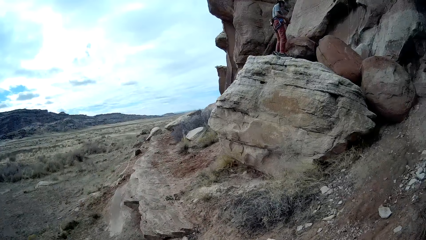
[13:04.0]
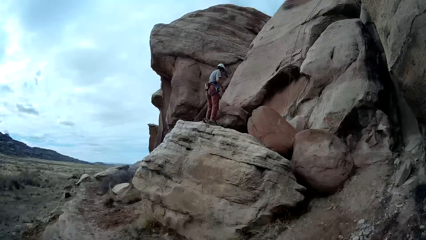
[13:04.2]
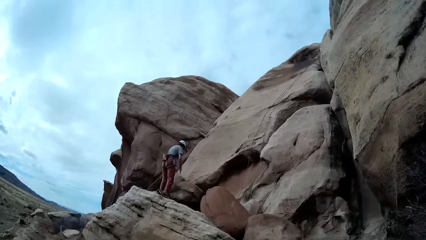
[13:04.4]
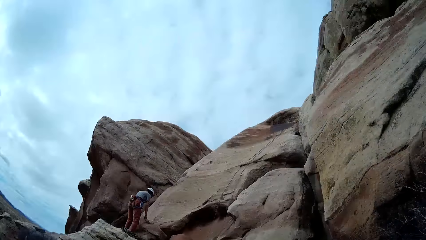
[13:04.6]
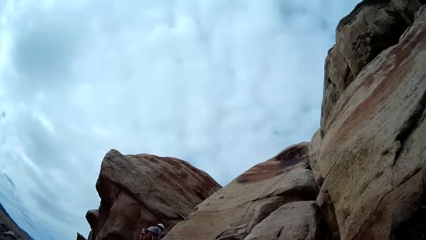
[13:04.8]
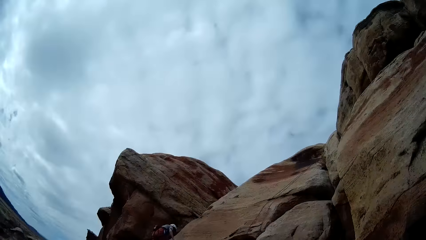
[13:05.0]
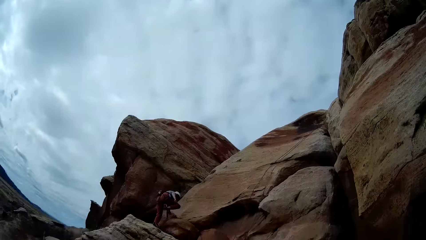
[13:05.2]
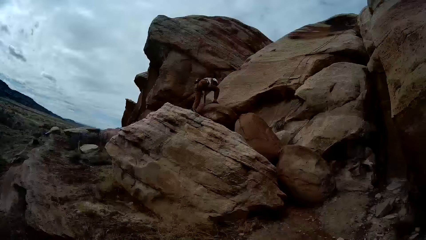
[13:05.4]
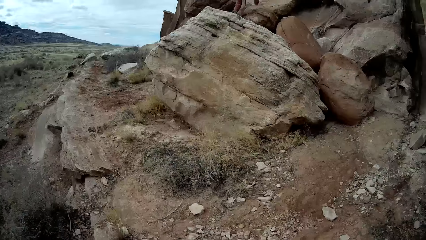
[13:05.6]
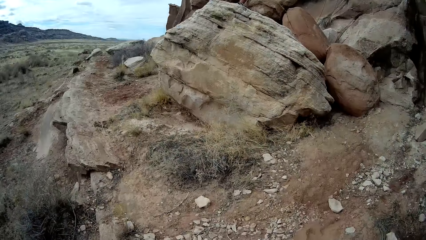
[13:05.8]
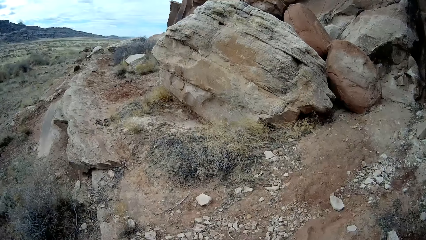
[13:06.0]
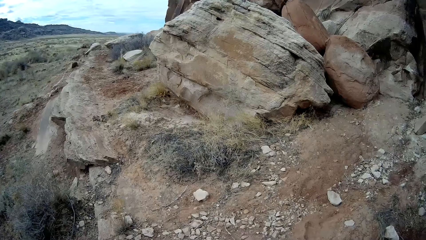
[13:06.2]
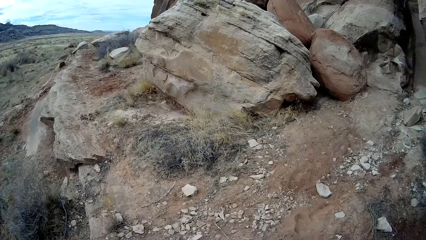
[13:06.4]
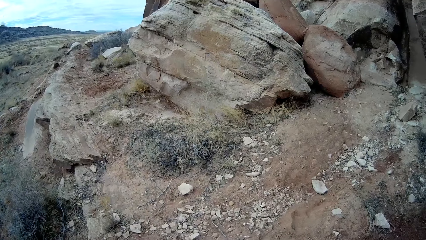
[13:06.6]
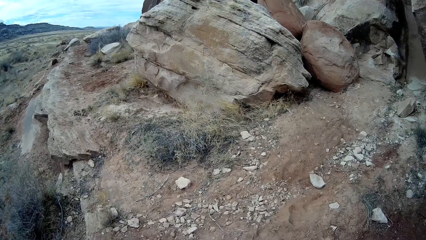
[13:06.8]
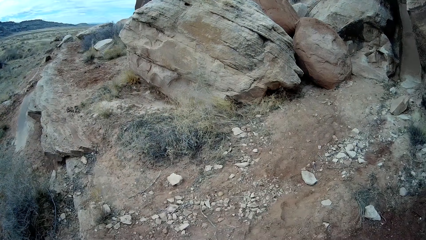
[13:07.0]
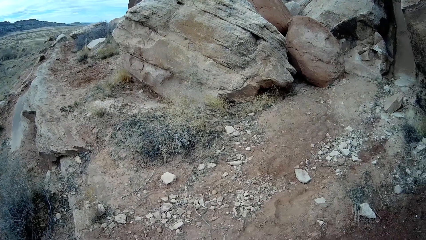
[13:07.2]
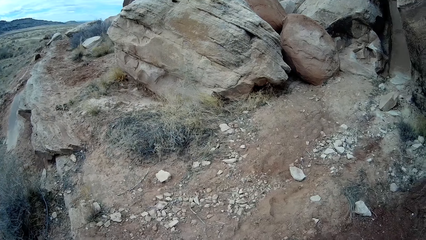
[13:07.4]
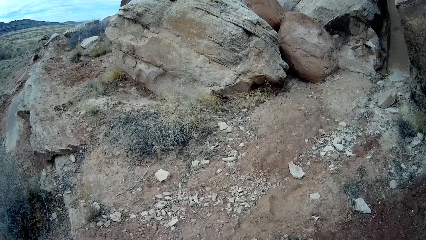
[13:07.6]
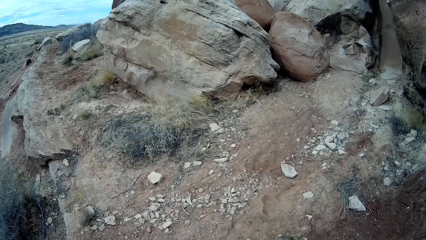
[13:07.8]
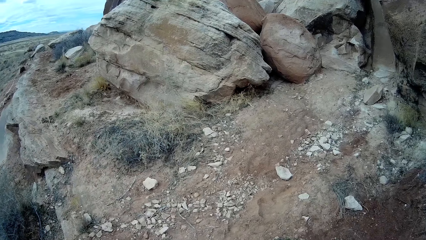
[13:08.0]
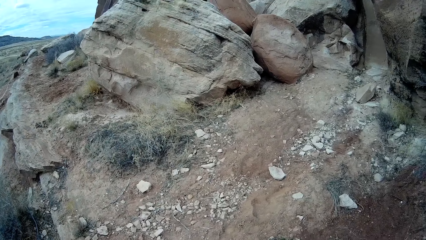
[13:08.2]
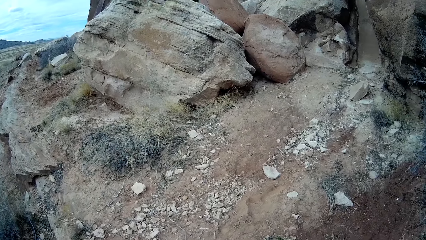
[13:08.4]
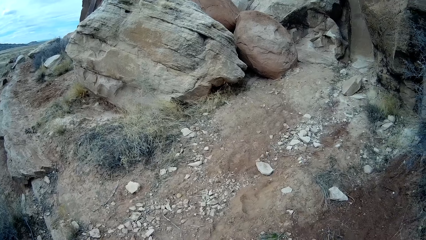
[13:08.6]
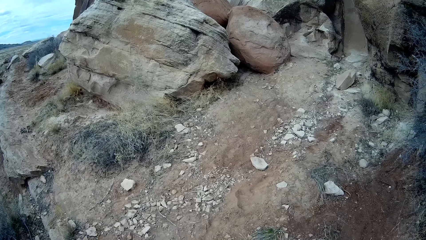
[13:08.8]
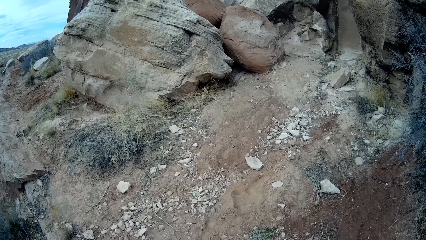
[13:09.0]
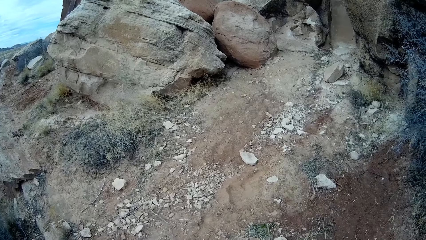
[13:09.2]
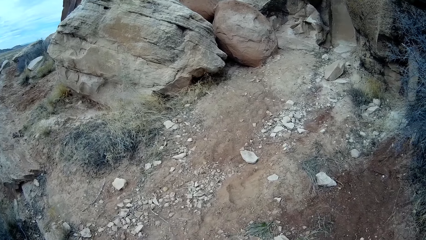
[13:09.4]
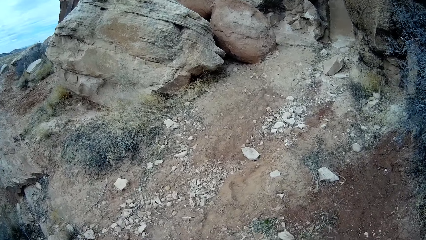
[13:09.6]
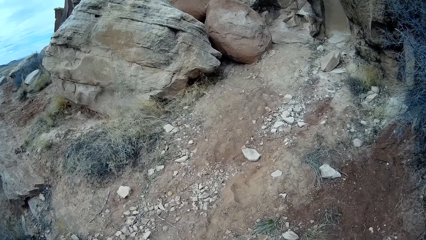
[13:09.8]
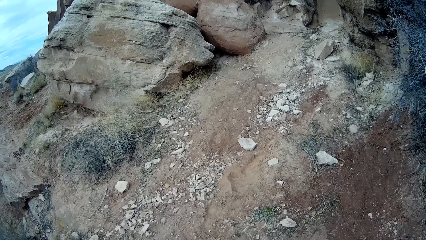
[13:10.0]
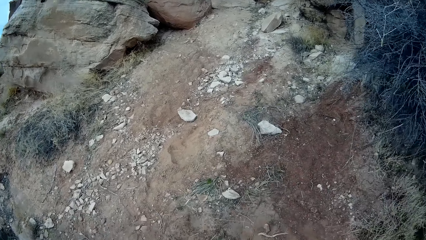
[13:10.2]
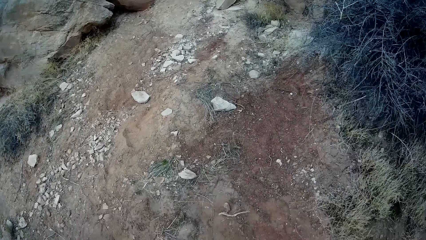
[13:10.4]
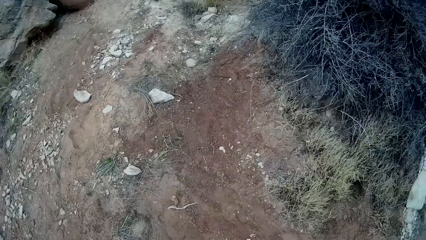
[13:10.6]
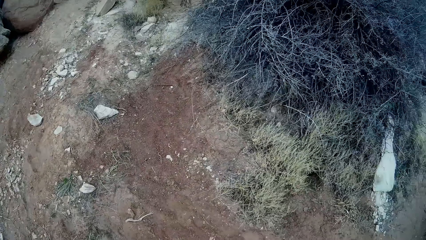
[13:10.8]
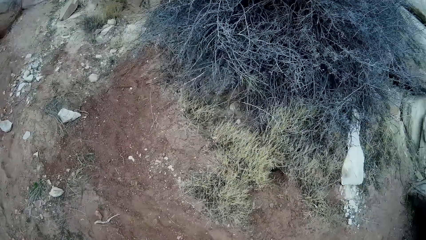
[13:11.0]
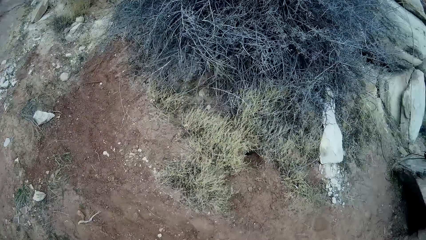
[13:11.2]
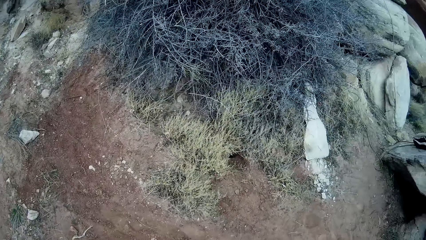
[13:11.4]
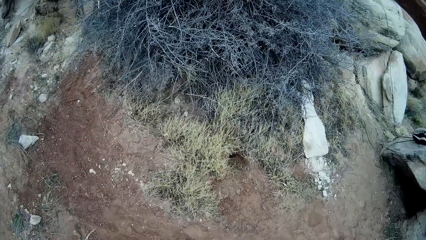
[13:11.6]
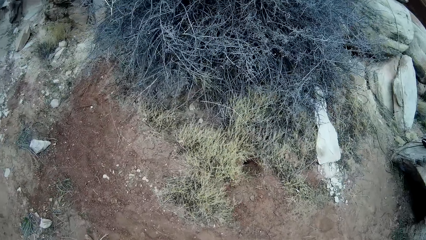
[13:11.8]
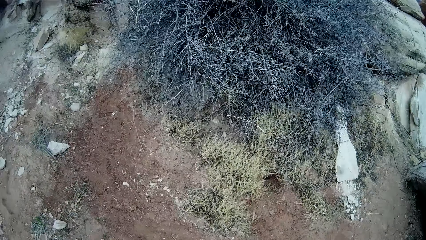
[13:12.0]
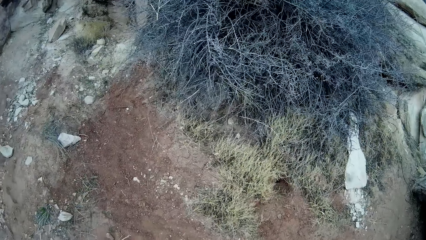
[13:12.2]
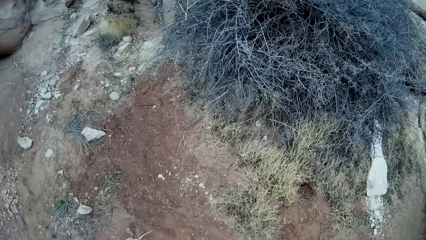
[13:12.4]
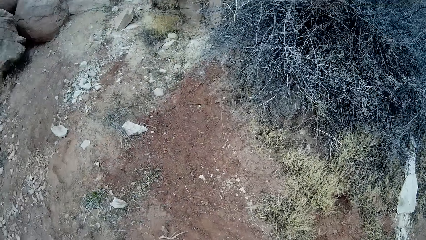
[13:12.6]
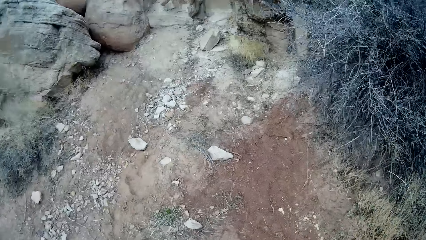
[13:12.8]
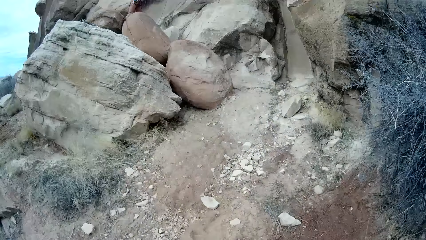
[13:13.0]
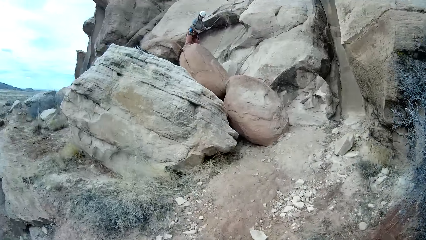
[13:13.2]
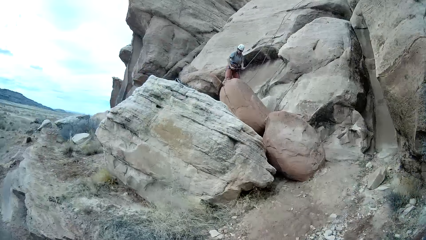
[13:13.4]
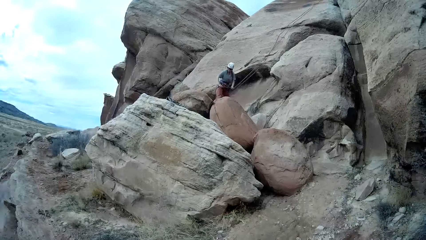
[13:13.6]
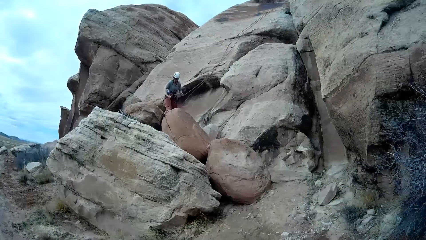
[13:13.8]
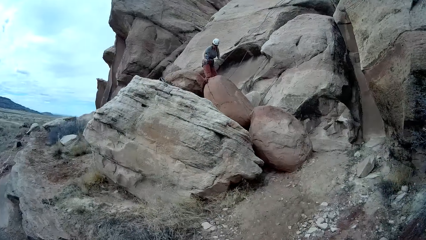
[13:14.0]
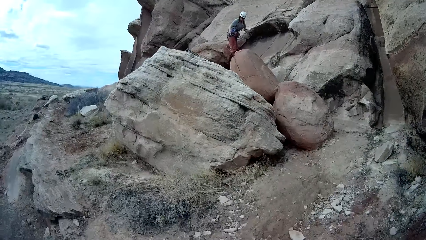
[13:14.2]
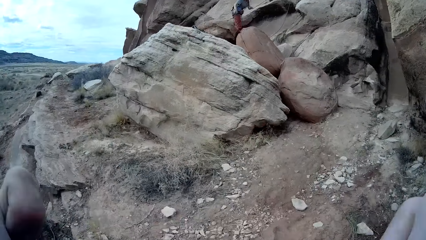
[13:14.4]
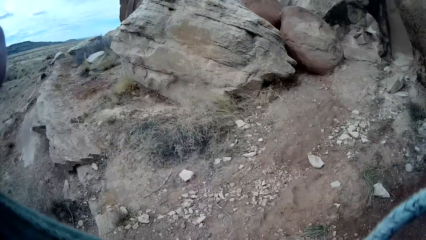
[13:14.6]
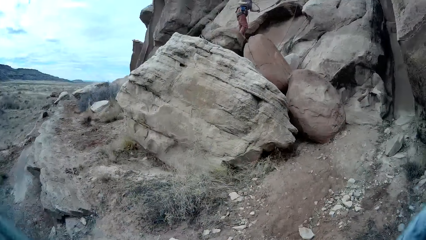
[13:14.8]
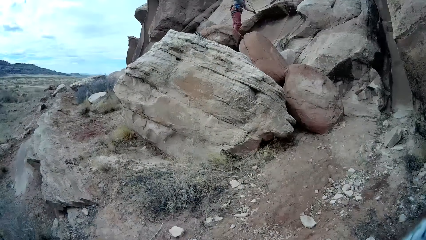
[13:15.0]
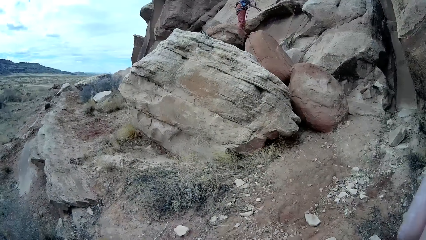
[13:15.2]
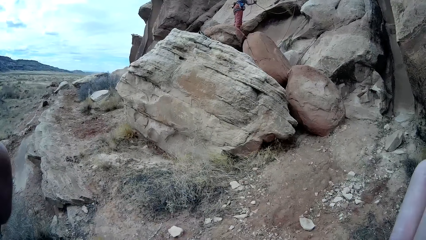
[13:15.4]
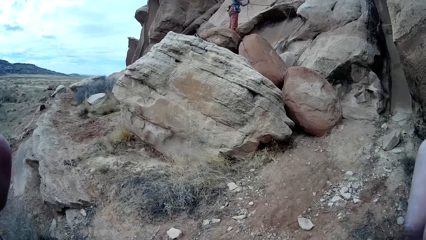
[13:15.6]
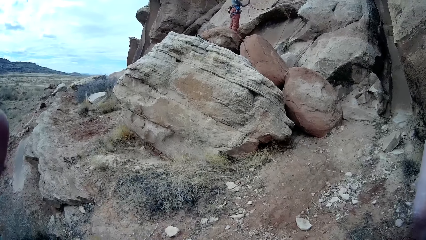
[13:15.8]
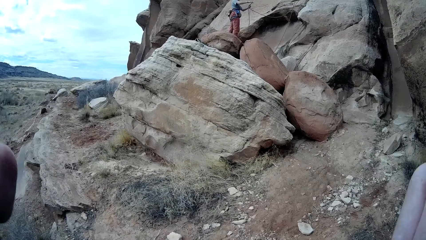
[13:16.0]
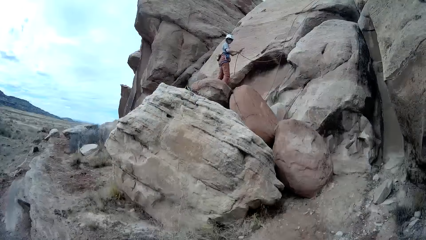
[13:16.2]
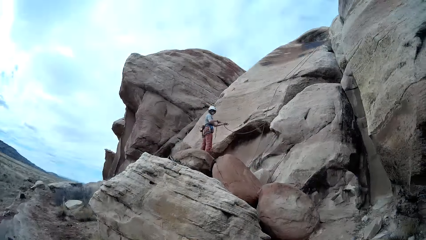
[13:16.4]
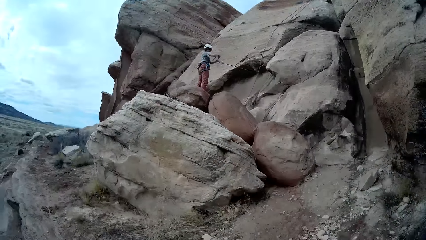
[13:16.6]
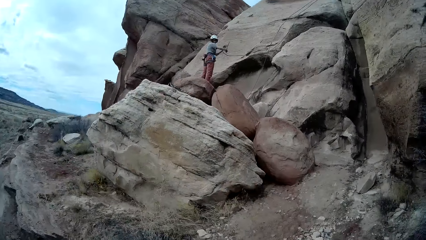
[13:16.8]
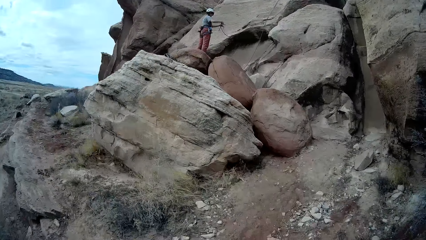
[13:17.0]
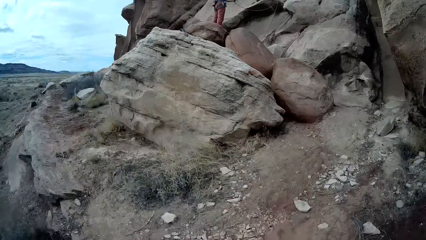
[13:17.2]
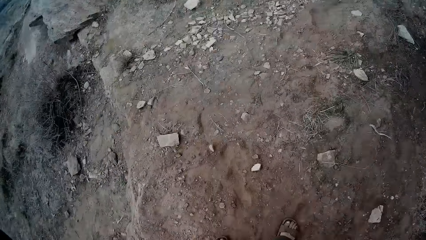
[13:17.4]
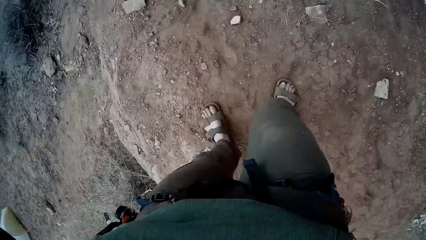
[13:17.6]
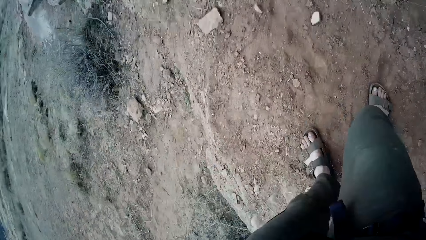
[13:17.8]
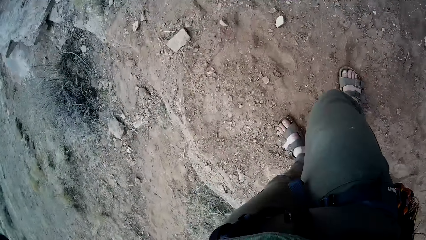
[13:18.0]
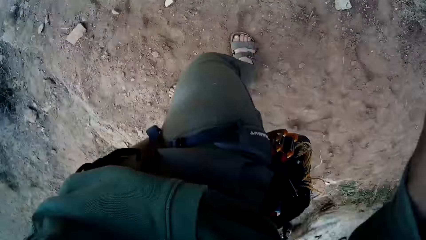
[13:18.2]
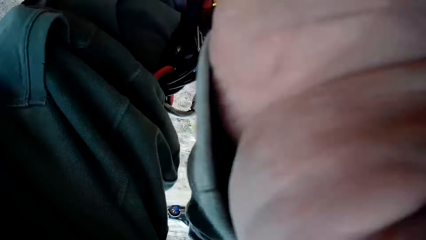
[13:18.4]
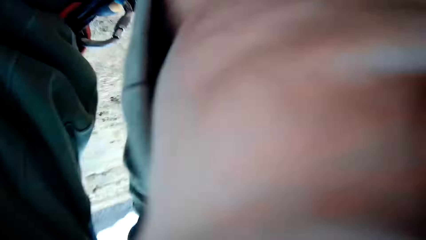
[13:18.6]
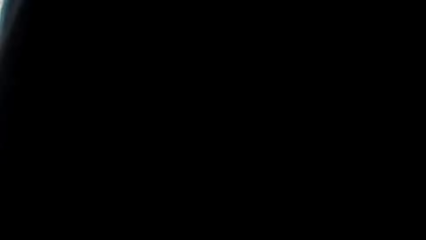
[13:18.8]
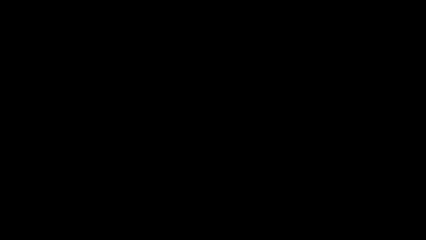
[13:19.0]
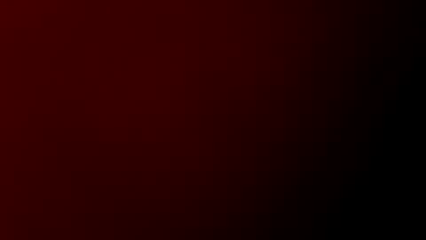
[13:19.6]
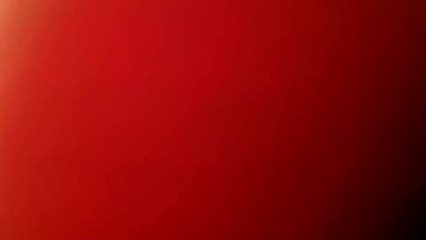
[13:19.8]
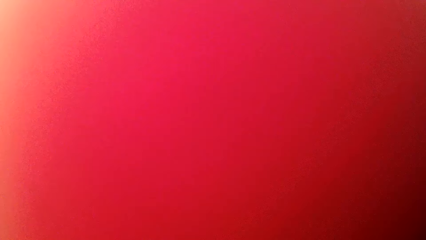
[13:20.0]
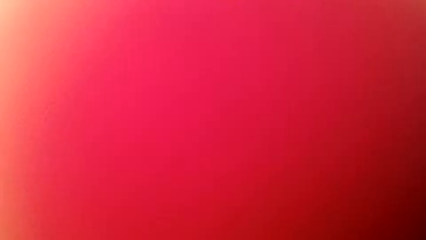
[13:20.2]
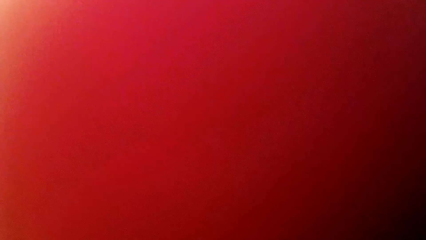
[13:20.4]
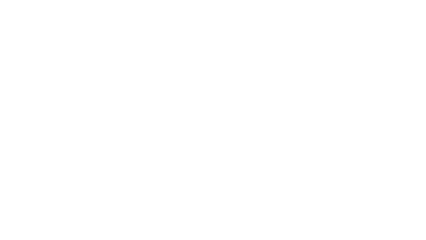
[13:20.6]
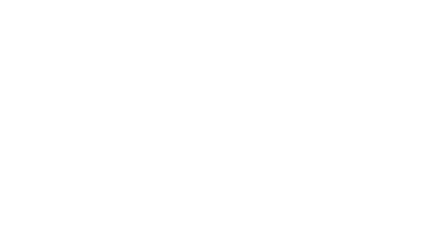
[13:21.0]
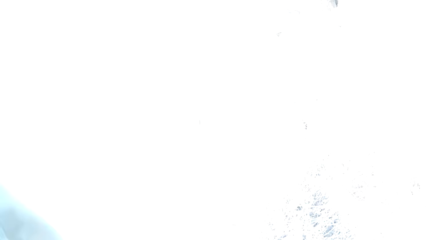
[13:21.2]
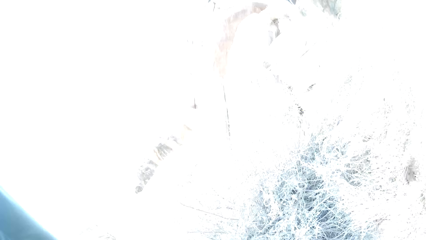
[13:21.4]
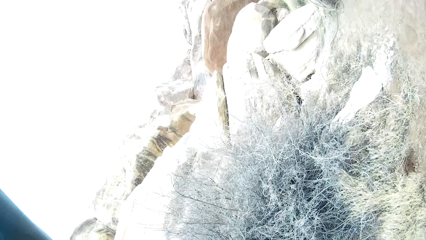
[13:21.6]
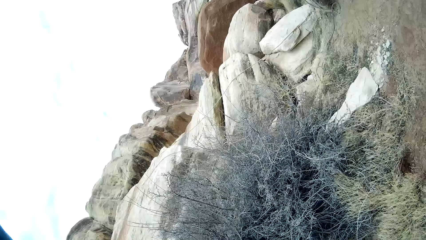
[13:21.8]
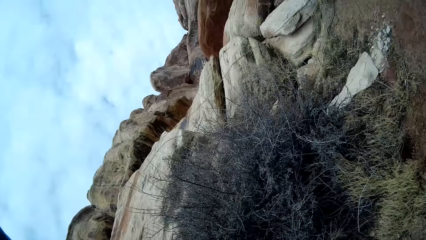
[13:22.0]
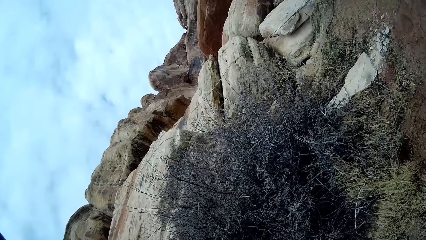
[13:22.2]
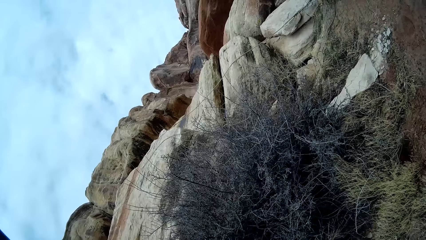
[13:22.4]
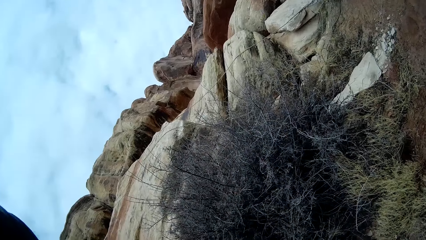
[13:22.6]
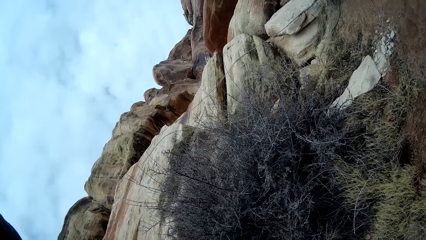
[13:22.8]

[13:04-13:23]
A man adjusts a rope on the mountain. The camera wearer adjusts the camera.
